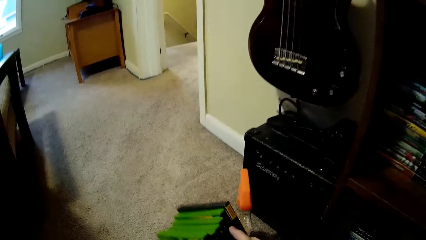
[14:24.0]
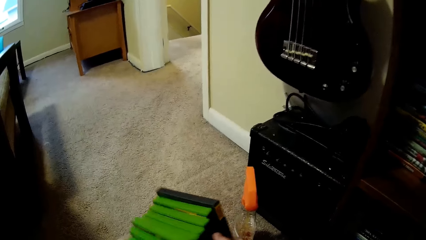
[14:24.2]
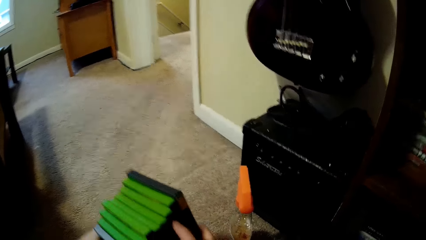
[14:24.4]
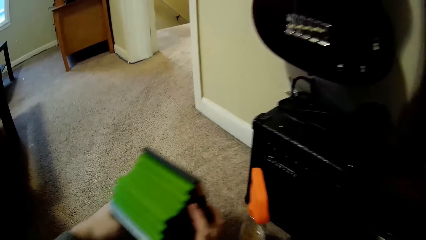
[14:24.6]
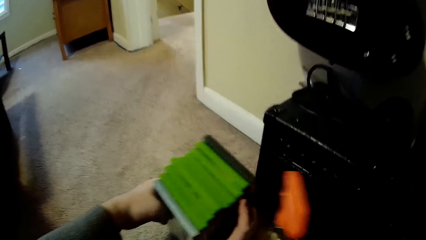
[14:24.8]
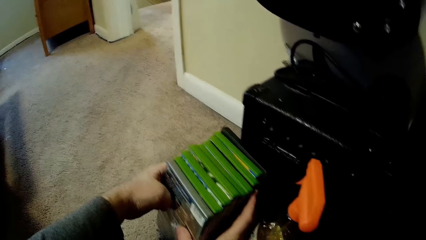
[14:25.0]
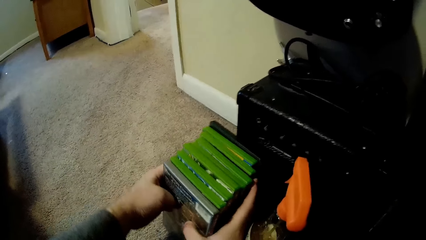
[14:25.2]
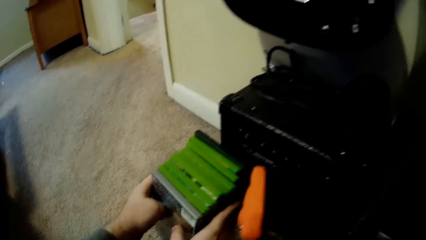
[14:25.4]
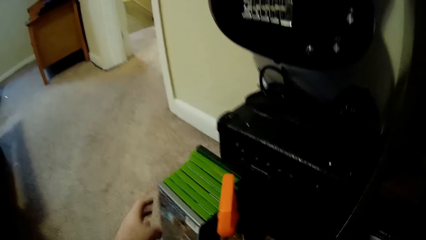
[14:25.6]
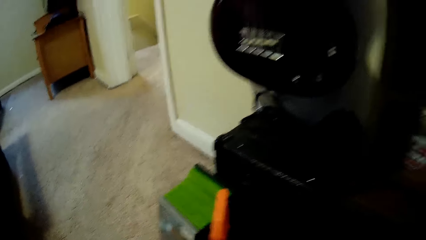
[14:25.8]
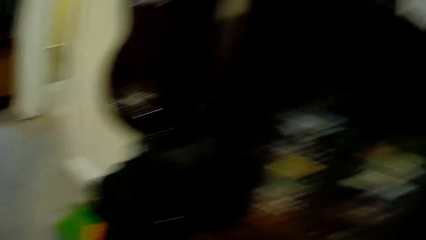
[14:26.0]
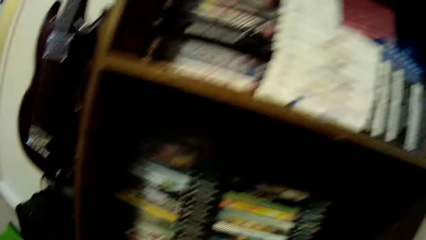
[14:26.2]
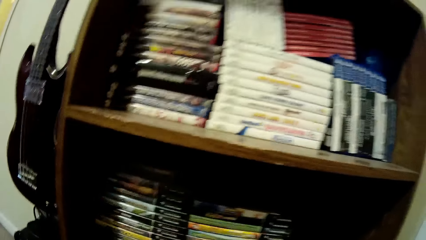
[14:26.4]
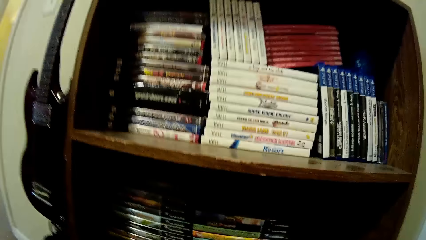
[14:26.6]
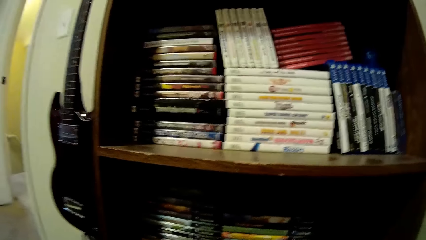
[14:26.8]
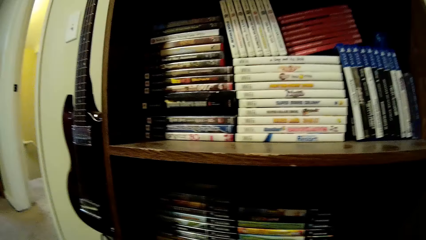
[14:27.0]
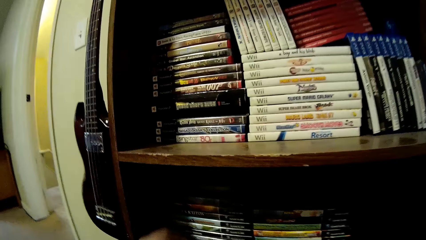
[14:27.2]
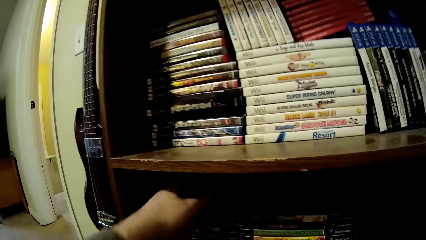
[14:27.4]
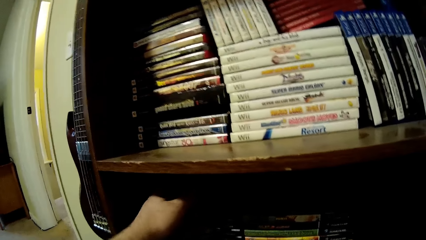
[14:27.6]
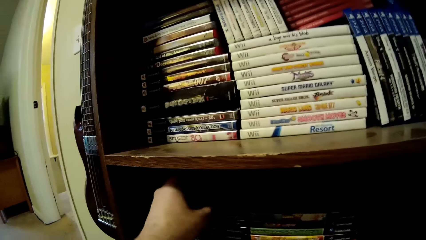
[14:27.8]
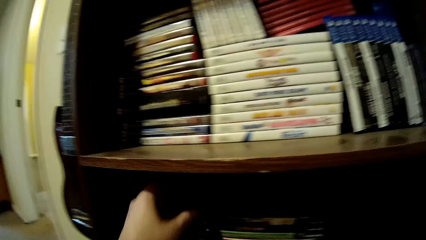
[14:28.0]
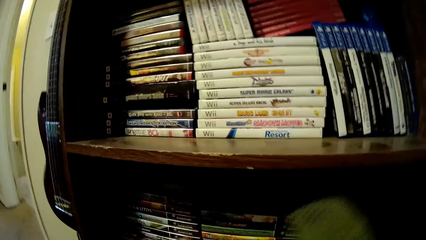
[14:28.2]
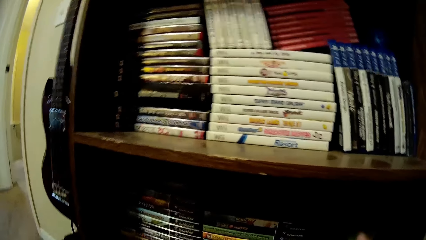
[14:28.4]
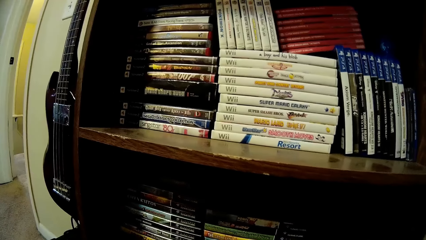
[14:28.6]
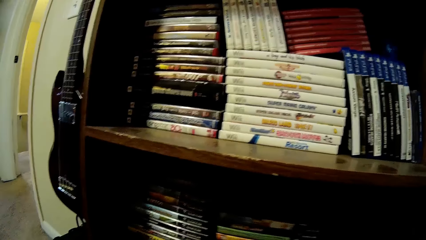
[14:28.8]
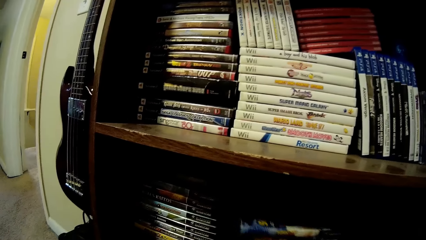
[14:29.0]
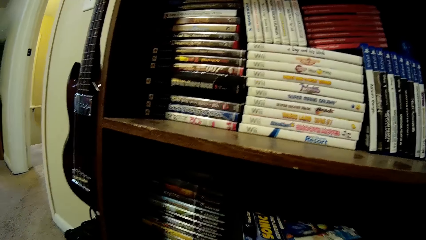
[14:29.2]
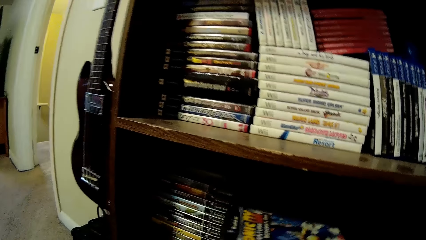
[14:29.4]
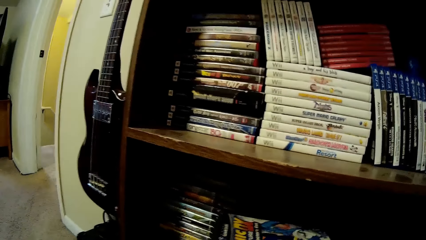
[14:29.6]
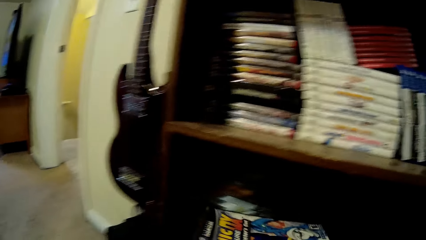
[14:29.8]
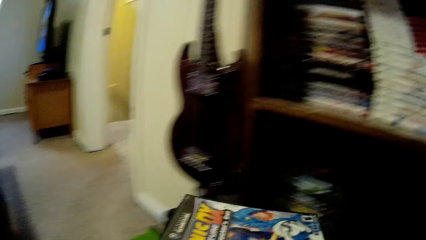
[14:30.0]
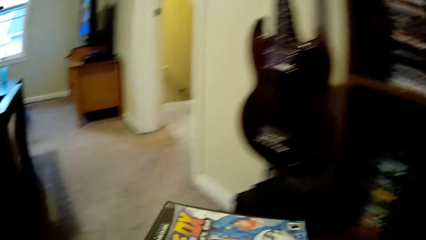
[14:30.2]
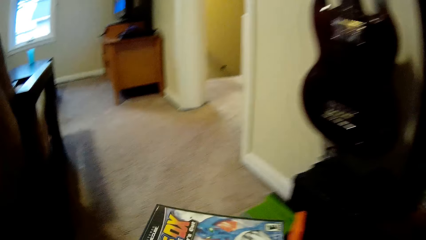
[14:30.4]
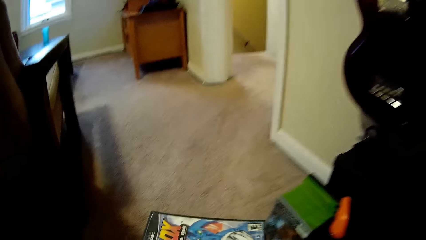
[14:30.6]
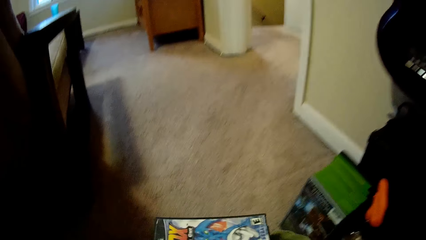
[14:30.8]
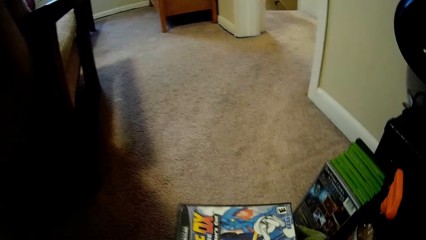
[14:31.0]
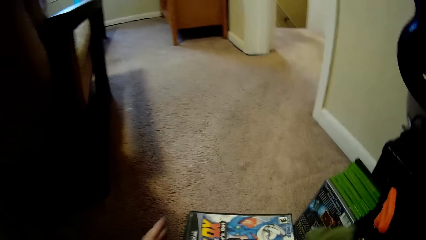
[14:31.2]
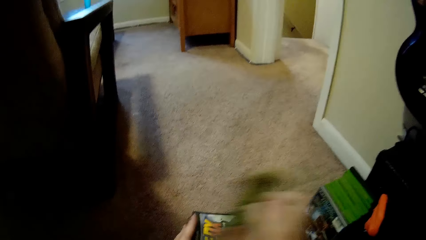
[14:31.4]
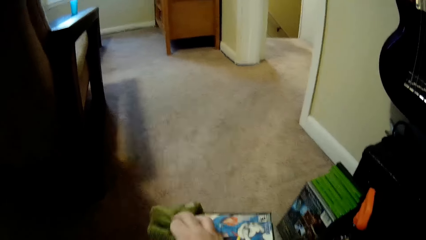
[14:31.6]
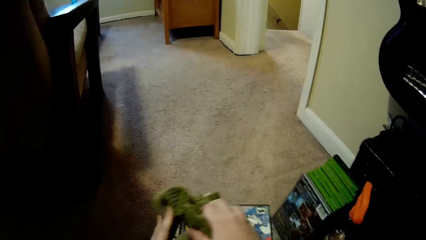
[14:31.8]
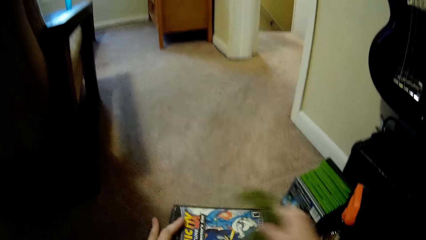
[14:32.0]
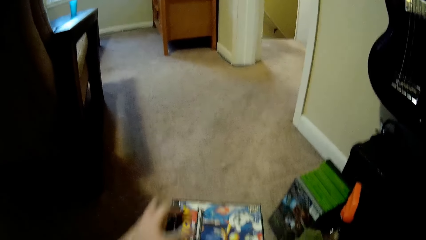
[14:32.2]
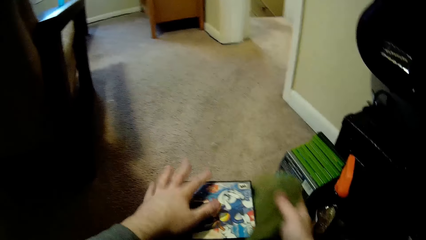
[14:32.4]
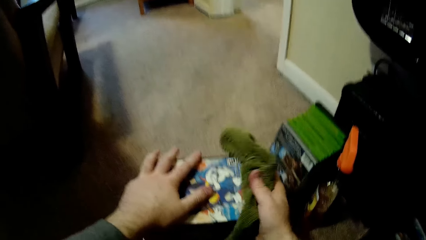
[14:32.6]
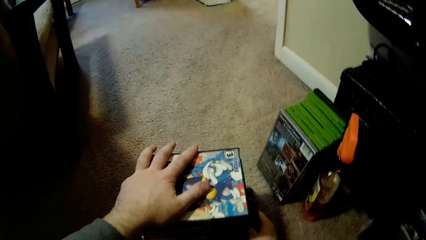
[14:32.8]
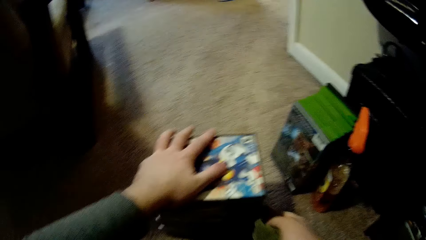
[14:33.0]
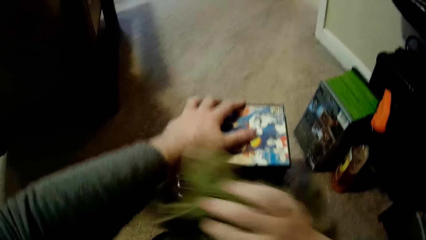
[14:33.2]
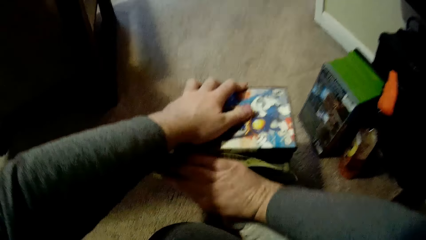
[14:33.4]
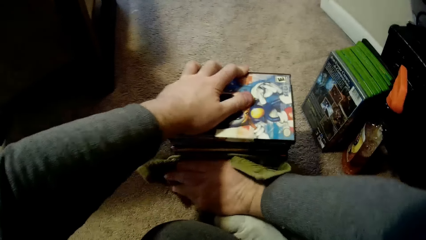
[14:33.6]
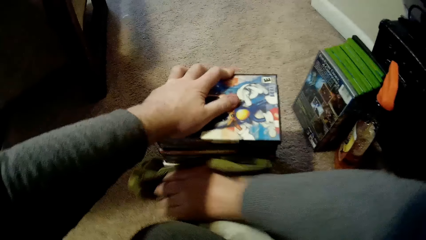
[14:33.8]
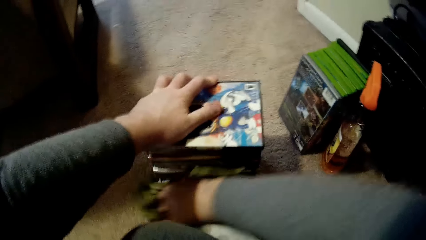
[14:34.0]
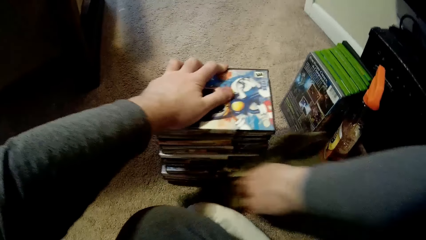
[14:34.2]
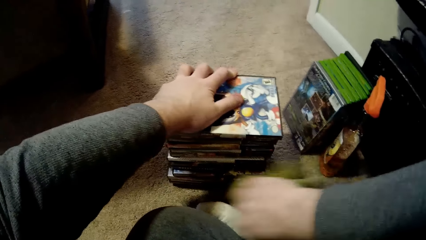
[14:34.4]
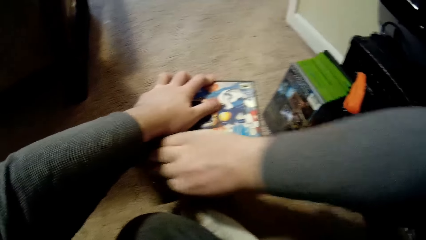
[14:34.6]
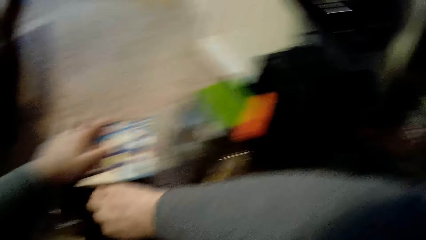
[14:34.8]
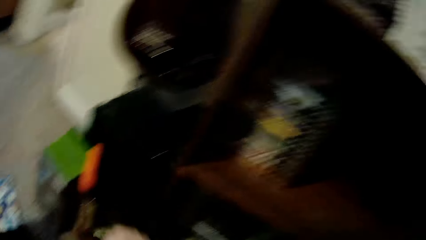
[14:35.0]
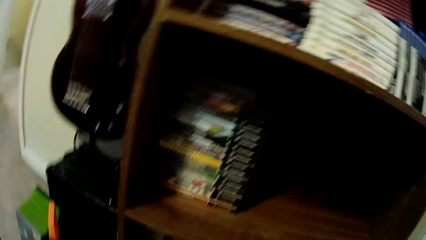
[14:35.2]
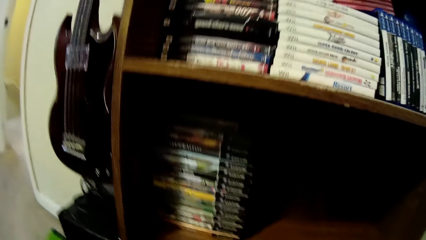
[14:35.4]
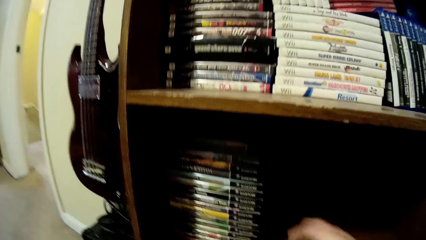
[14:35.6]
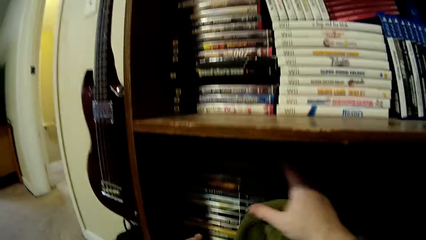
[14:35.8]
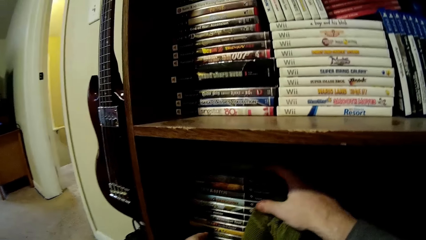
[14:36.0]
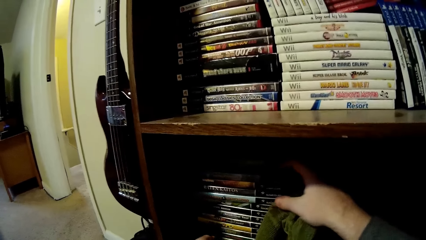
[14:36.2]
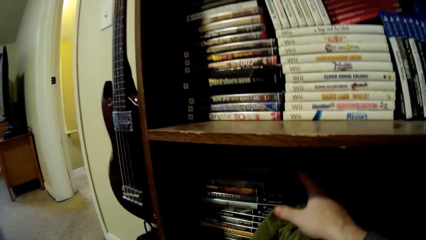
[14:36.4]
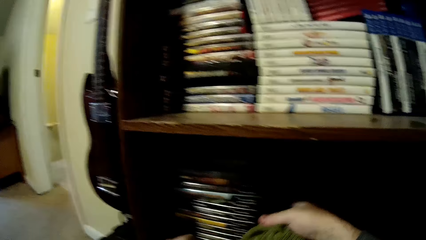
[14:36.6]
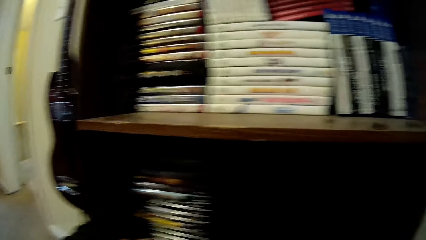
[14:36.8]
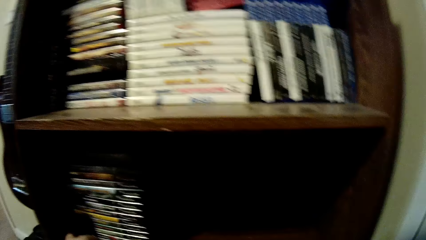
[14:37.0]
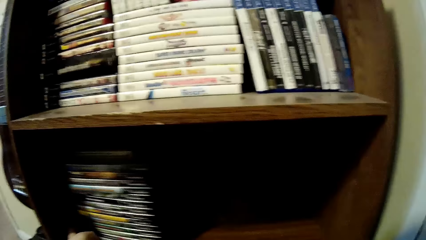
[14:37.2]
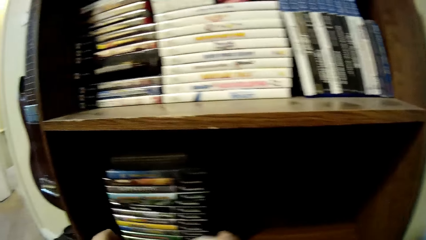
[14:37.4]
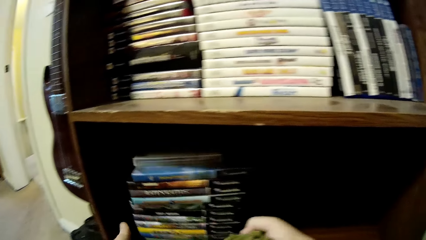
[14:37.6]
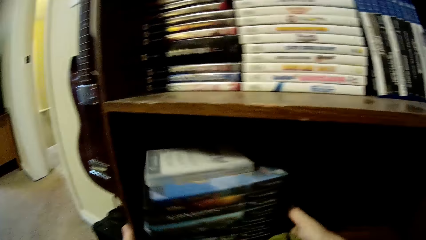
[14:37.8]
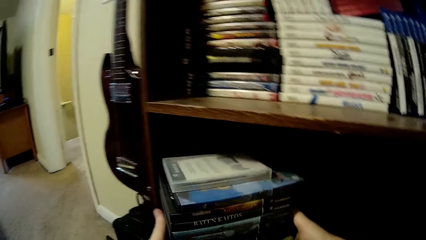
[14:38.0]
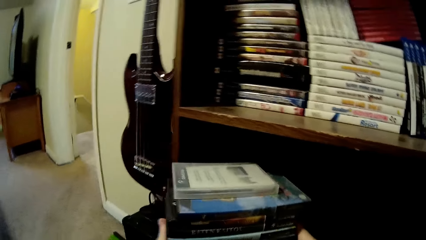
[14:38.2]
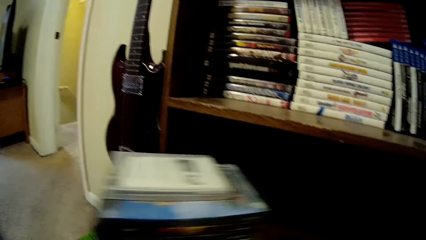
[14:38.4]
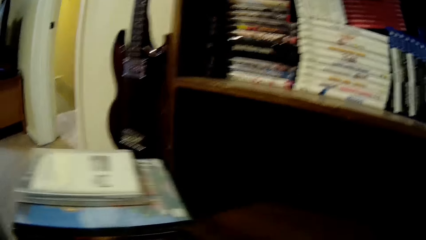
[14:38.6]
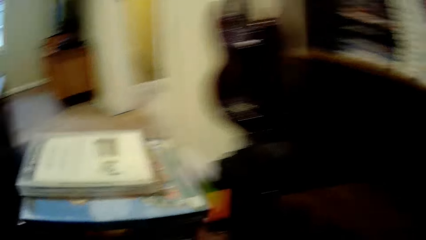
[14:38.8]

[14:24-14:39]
The camera wearer picks up books from the floor. They put video cassette box cases on the floor. They move the books on the floor. They walk around a room. They pick up video cassette storage box cases from the shelf. They arrange the books on the shelf. They put the video cassette box cases on the floor. They wipe the video cassette box cases with a towel. They walk around the room. They pick up the video cassette storage box cases from the shelf. They arrange the books on the shelf.
